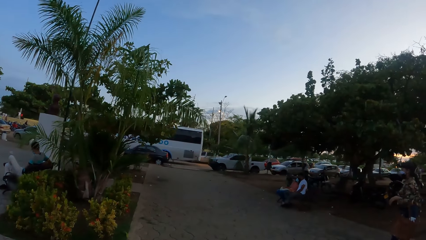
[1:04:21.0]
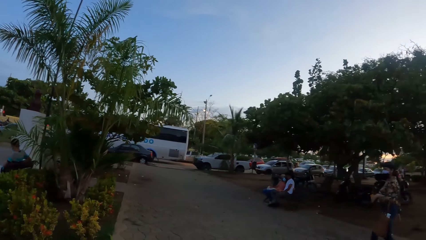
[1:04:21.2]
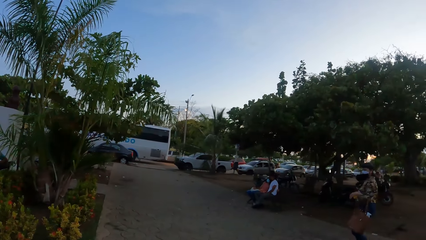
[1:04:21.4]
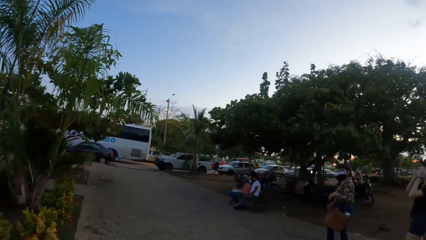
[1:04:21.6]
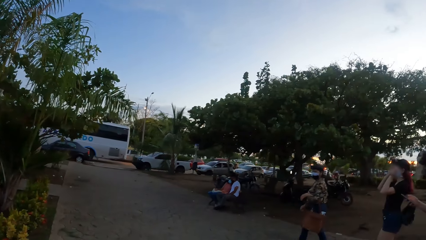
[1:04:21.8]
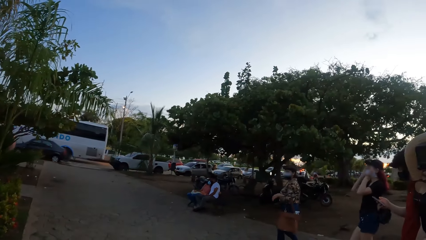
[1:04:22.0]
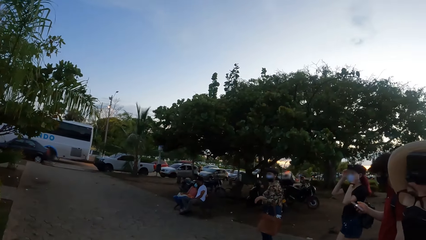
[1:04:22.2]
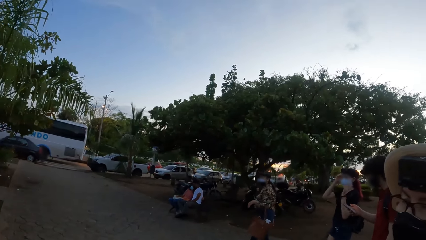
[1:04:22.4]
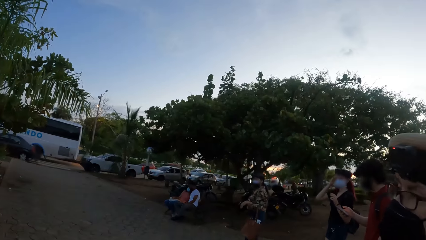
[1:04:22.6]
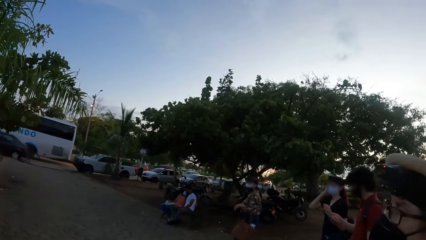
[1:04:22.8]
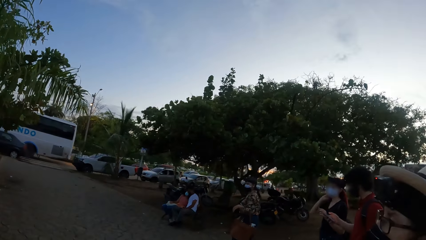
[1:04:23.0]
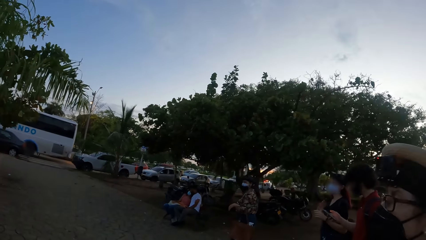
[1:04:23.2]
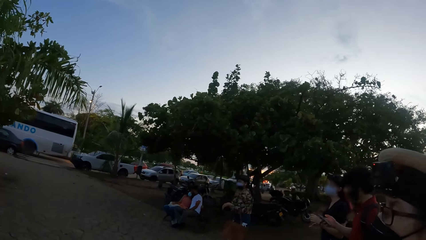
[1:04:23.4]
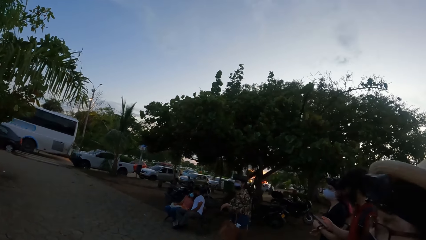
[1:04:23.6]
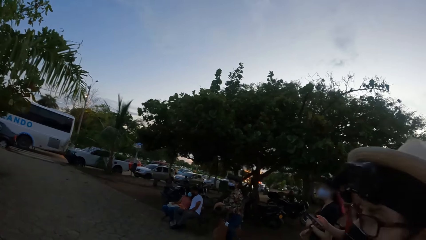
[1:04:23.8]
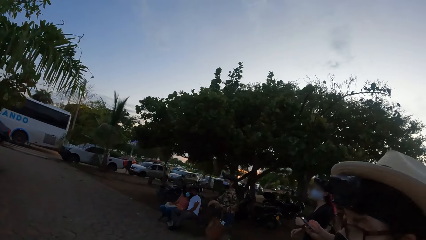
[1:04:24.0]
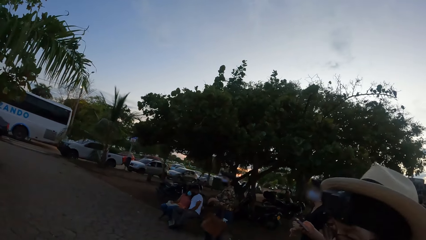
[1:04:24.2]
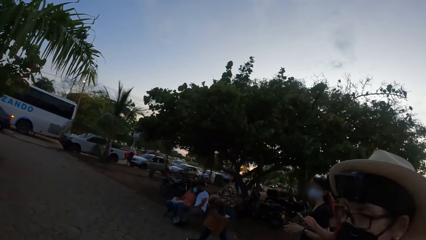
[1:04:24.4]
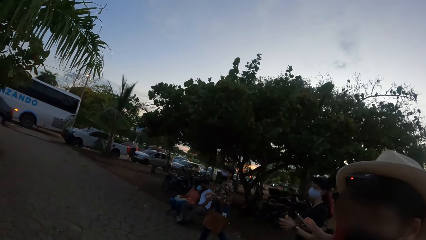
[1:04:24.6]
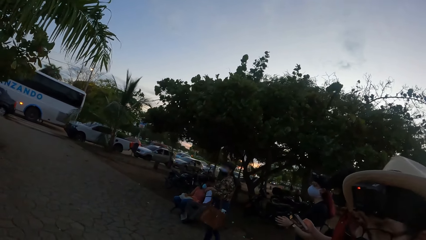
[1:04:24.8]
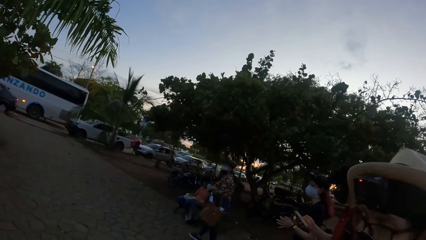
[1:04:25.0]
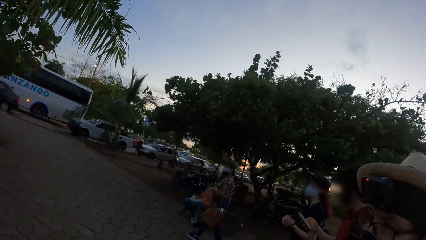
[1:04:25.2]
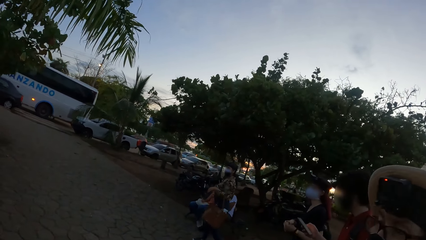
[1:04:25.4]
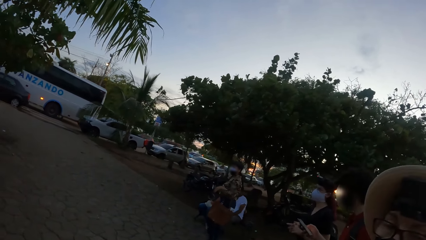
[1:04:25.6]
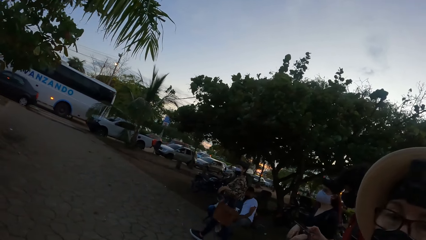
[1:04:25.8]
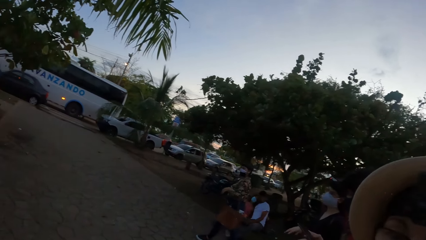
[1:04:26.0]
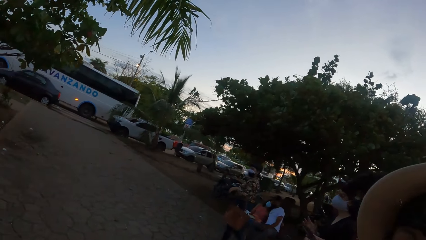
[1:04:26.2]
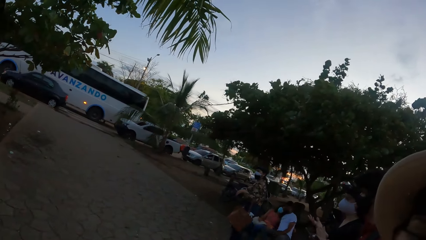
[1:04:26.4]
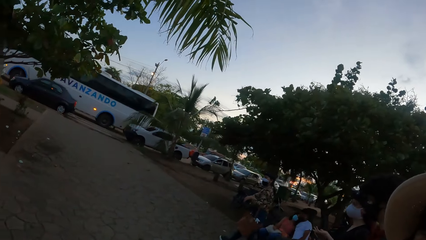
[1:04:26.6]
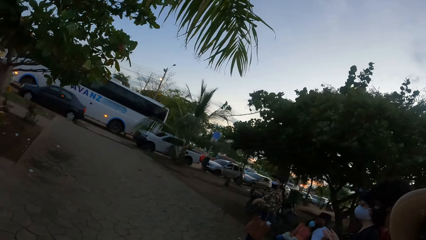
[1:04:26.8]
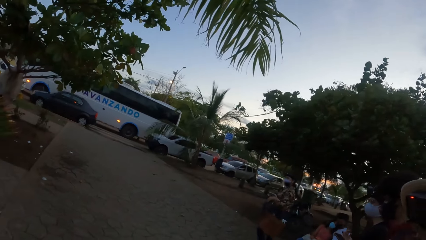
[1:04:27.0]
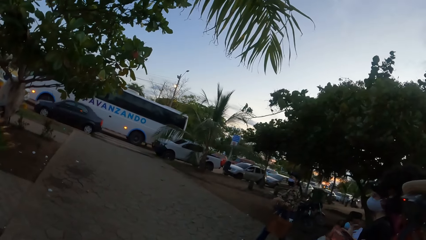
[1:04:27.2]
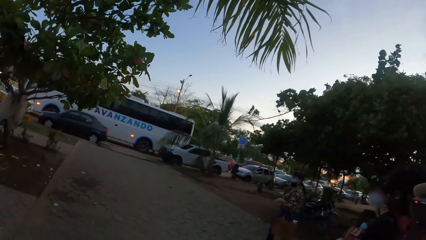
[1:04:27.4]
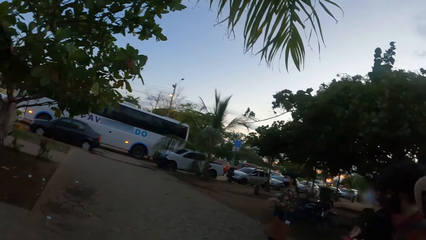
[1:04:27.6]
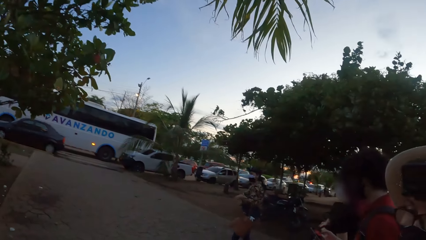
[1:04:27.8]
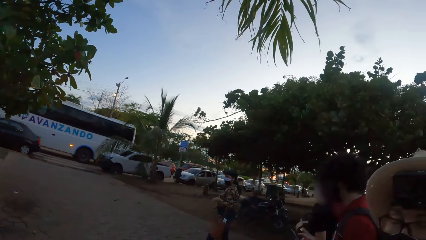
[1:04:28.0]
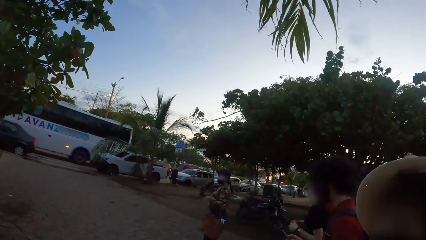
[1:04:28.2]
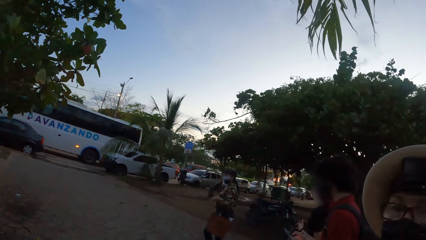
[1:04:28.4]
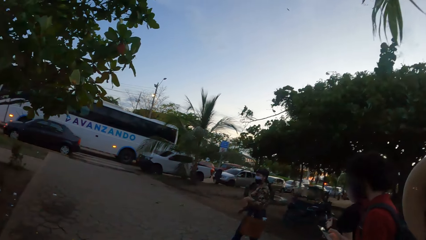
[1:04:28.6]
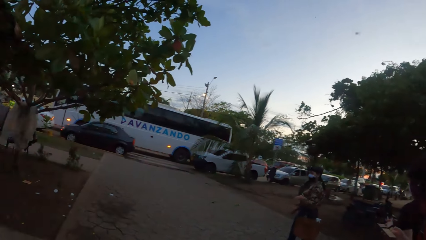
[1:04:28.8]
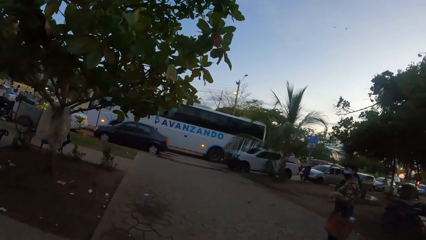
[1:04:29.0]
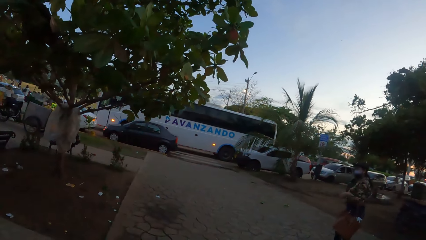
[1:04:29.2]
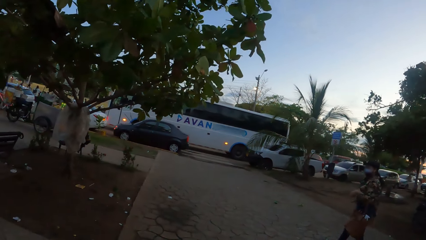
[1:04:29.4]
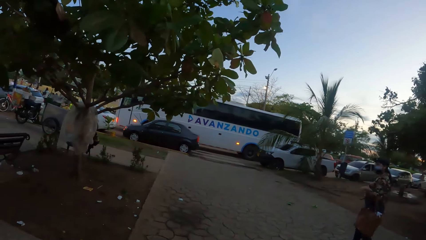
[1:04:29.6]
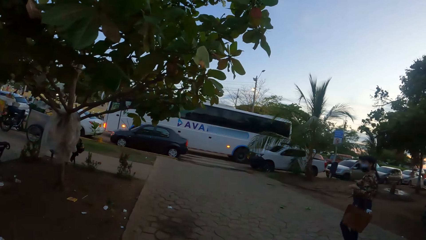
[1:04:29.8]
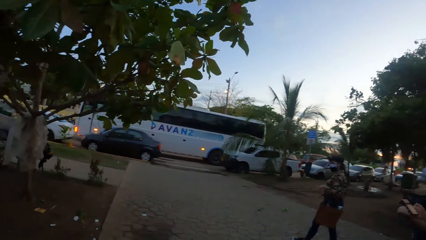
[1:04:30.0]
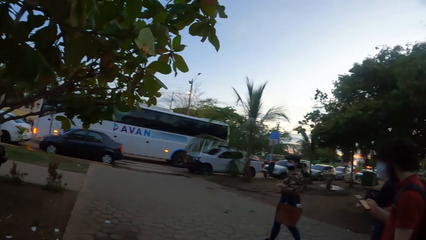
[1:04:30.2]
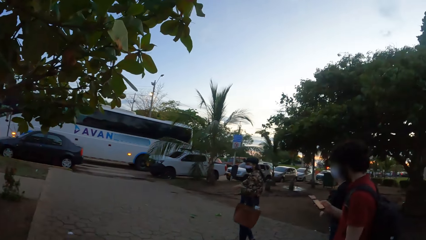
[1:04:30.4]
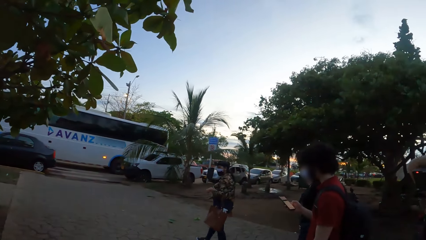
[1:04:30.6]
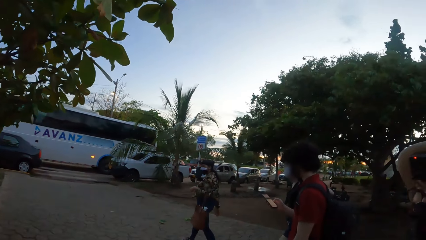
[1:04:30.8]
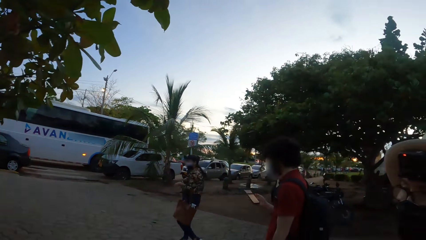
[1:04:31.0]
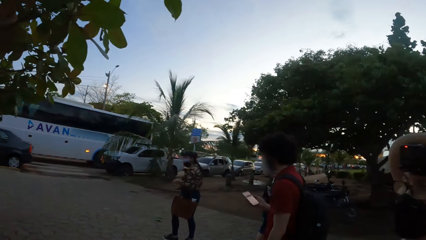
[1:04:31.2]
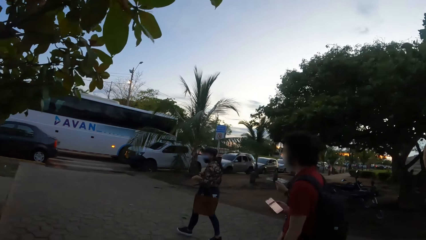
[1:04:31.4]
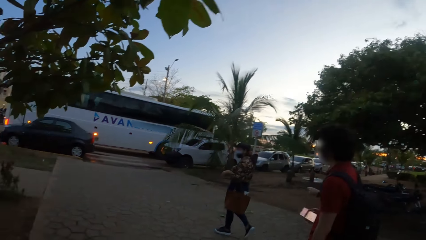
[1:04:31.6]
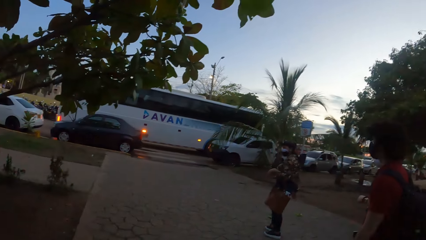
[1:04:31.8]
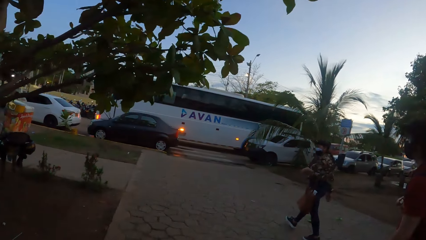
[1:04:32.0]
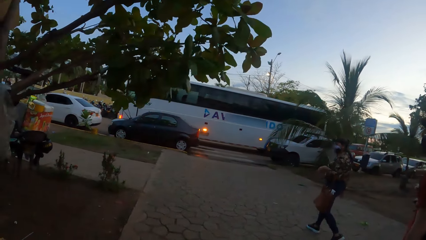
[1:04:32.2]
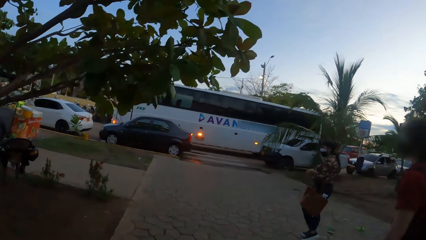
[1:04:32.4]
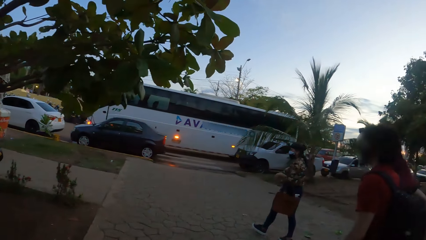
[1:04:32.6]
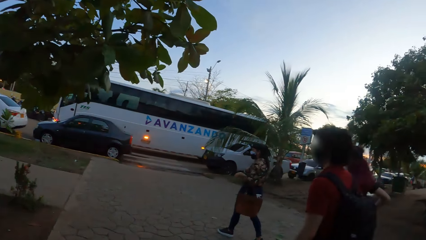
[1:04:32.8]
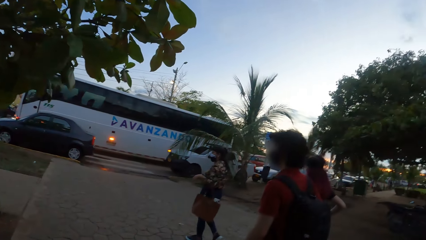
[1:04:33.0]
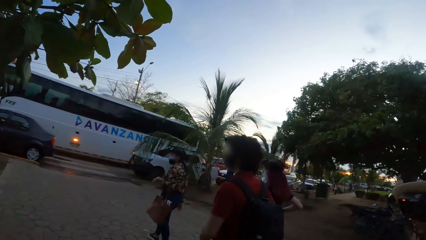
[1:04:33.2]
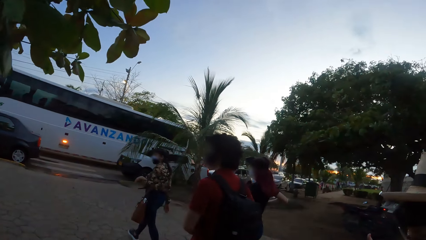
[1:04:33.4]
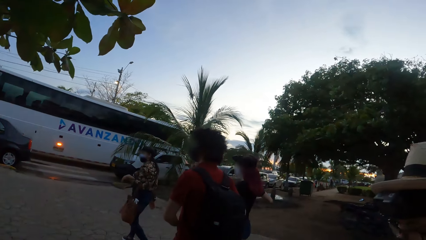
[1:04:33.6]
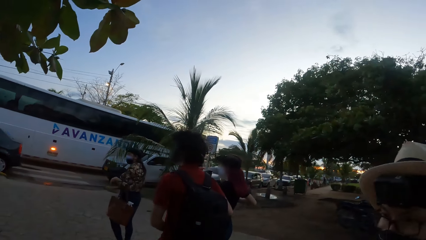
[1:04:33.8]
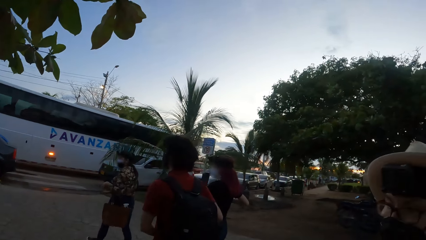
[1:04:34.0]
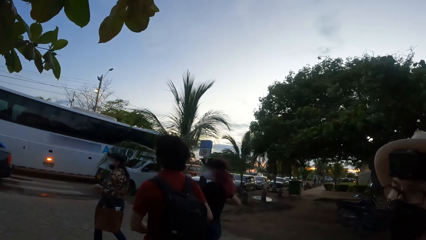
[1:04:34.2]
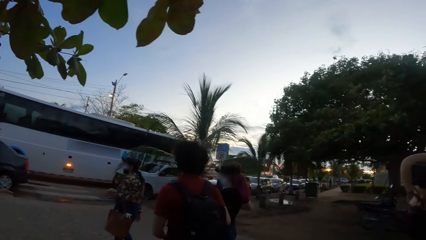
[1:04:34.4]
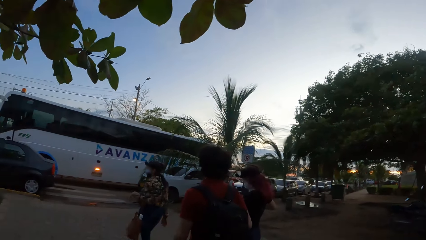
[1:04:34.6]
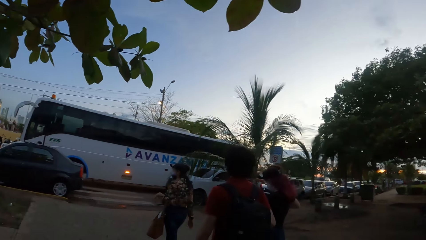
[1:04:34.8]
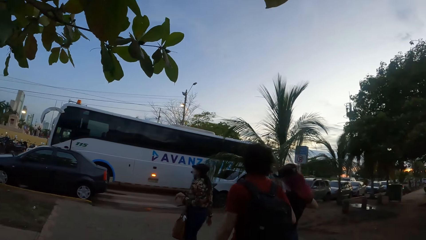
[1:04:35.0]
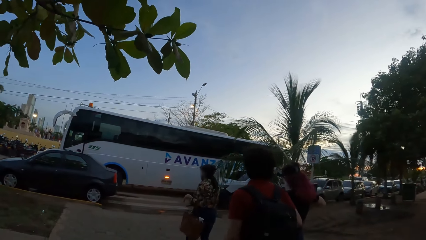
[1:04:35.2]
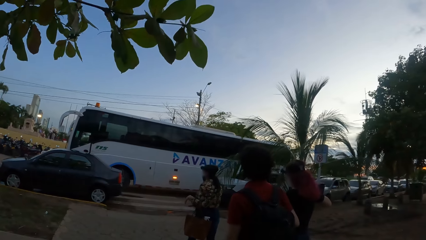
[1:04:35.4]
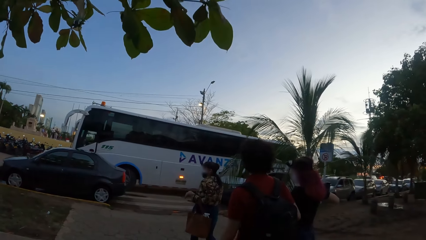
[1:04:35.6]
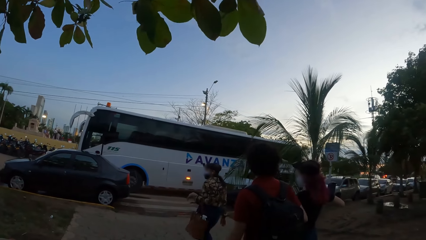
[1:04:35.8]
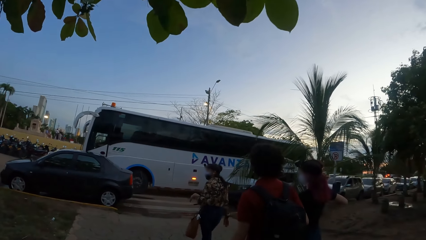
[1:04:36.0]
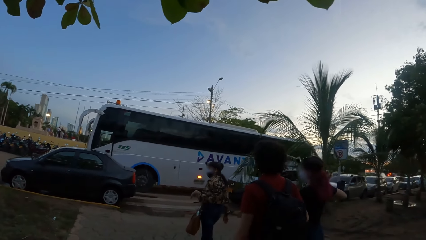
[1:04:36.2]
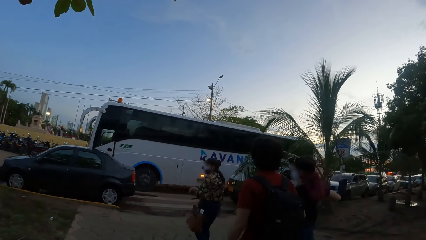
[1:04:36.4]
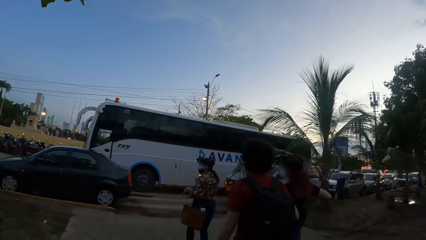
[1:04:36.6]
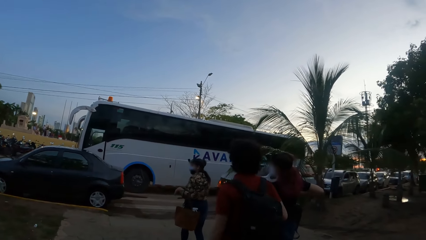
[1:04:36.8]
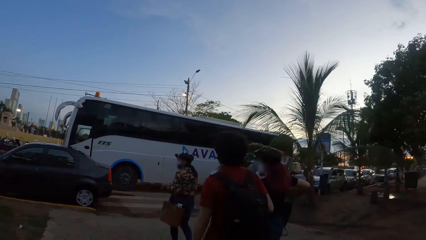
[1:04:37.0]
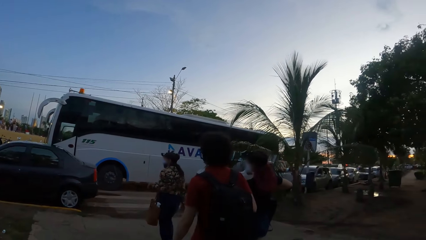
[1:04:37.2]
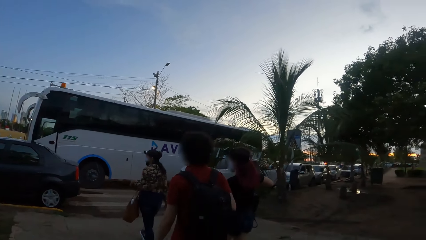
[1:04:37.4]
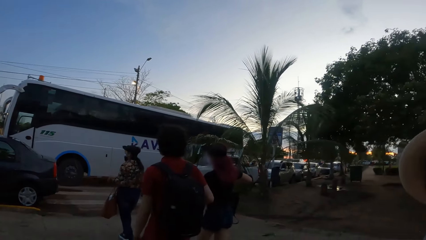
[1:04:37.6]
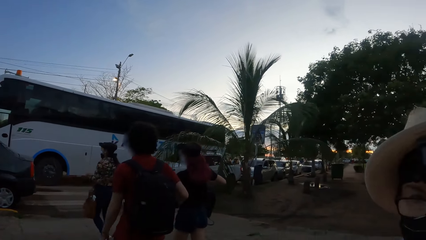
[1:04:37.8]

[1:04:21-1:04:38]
The camera wearer walks on the pavement and looks around. They walk on the pavement and look at a lady. They interact with the lady. They walk on the pavement and look around. They walk on the pavement and look at the lady. They walk on the pavement and look around. They walk on the pavement and look at the lady. They interact with the lady. They walk on the pavement and look around.
